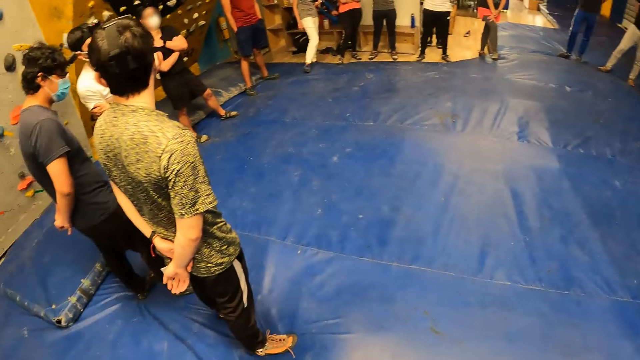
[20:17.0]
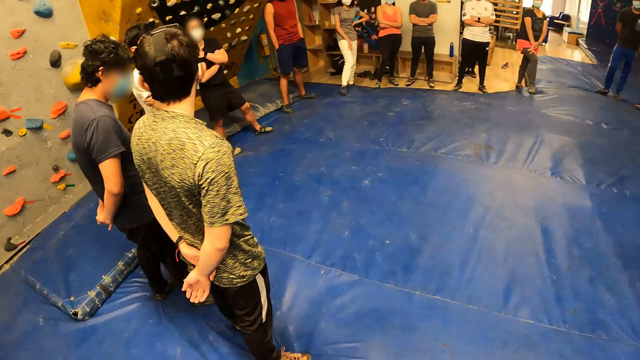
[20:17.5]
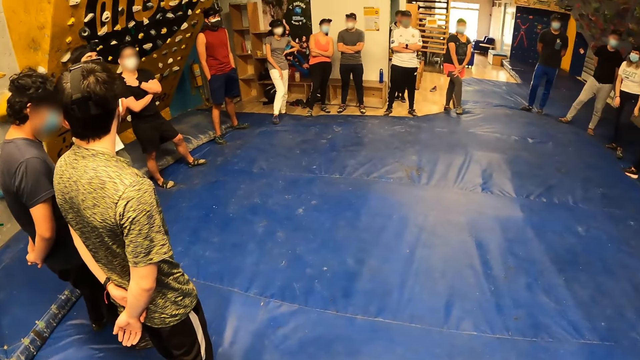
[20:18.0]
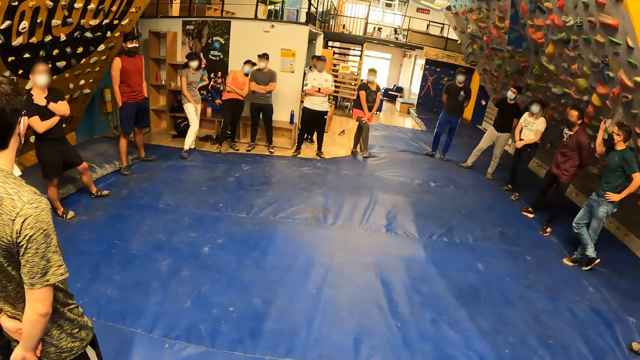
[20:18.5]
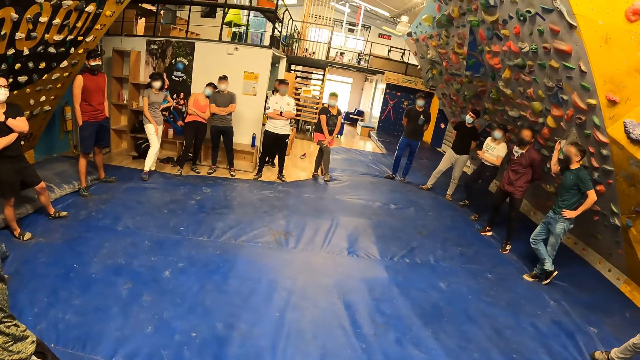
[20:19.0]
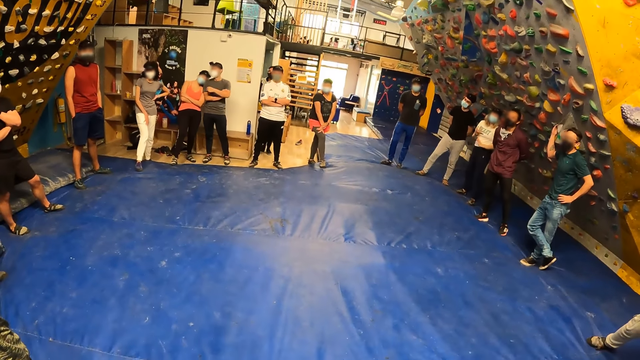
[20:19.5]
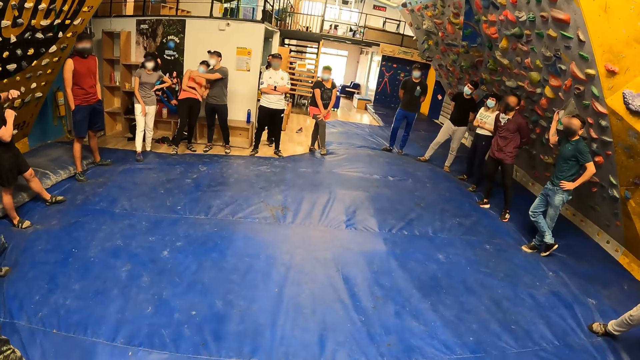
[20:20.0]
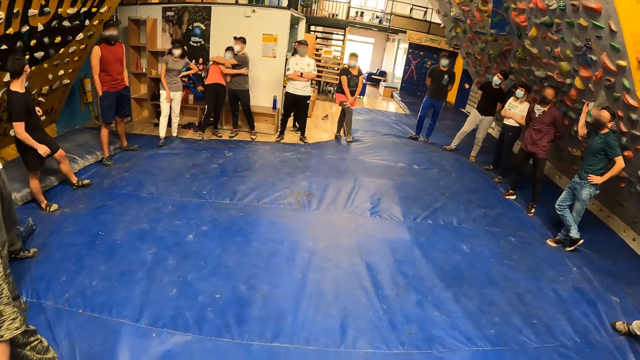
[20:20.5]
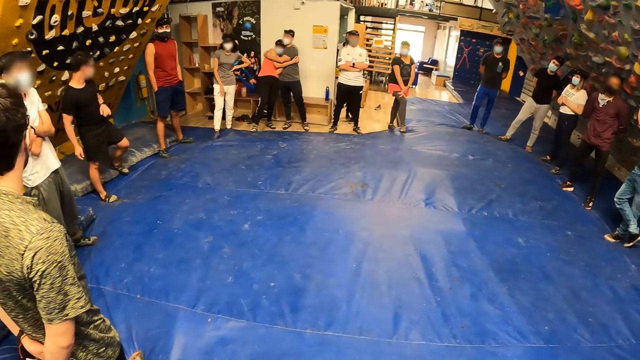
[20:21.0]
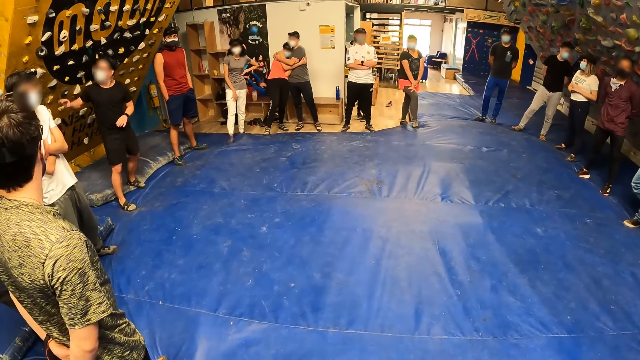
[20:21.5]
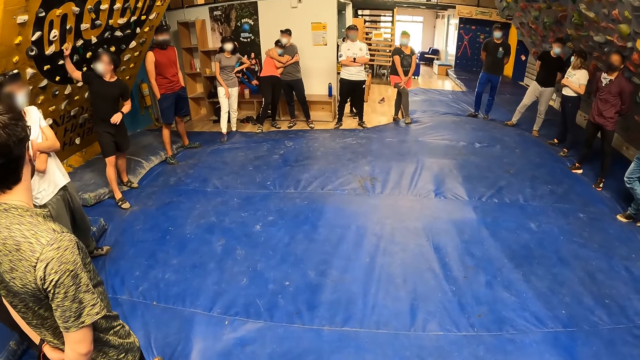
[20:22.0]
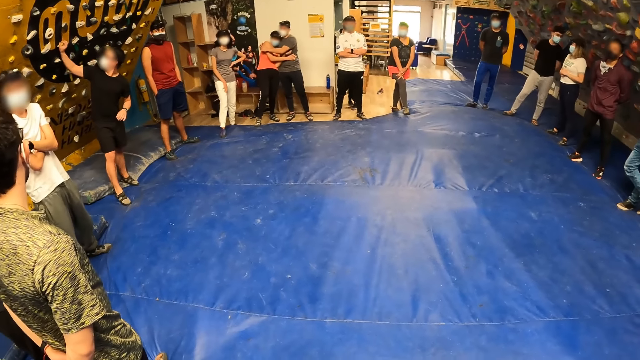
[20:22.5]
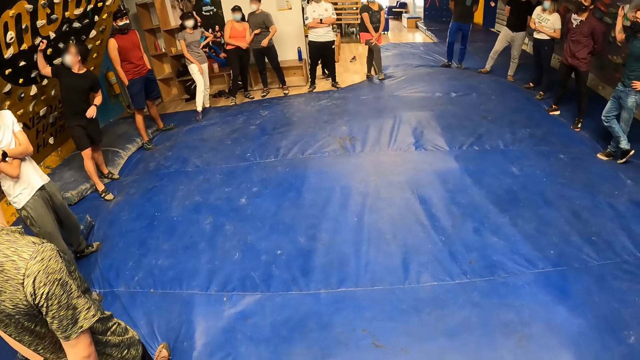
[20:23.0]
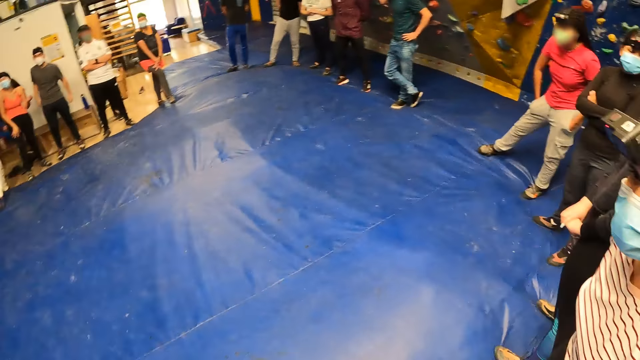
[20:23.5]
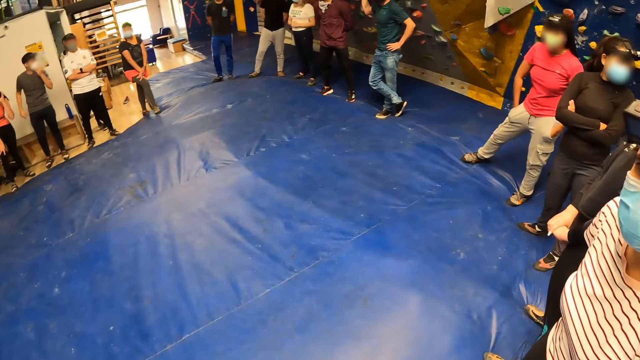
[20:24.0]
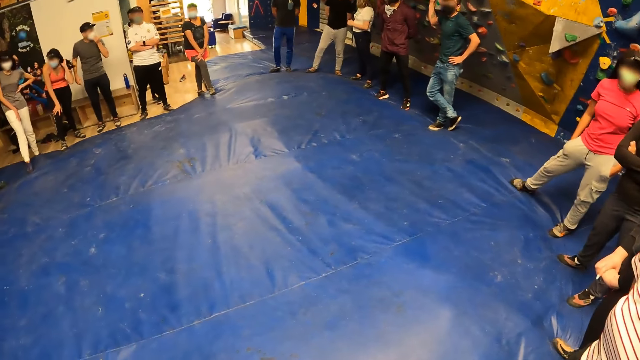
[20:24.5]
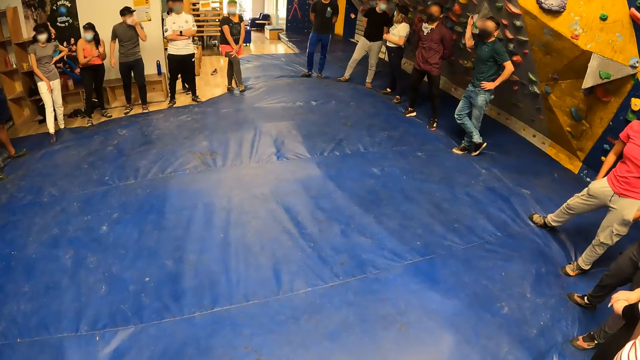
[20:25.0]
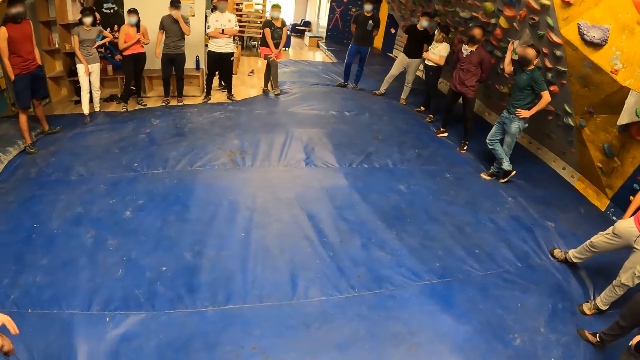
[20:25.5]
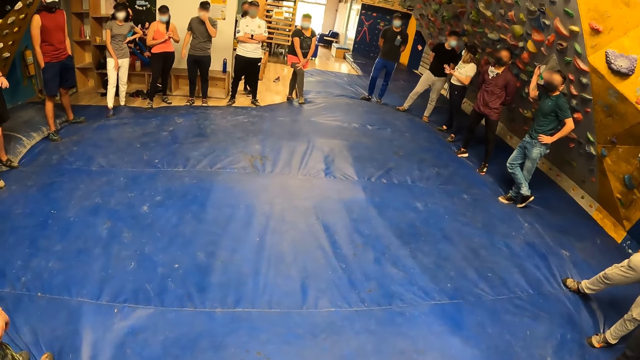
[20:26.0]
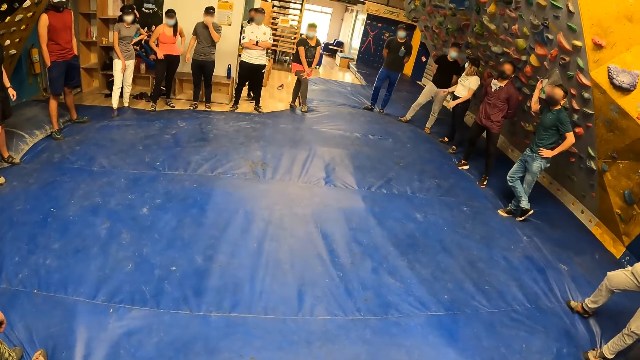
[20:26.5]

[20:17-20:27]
A lady looks around a room. The camera wearer looks around the room. The lady looks at the camera wearer.

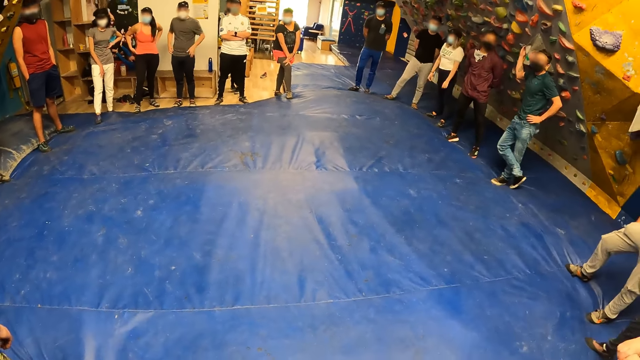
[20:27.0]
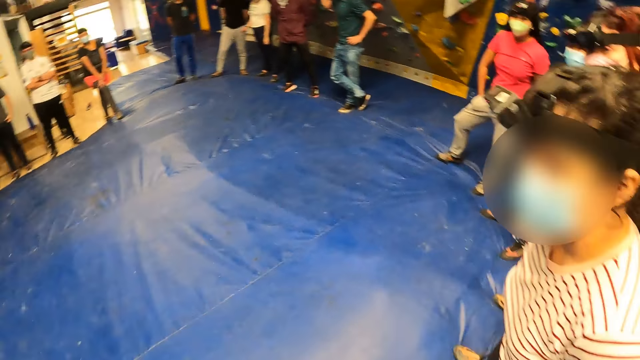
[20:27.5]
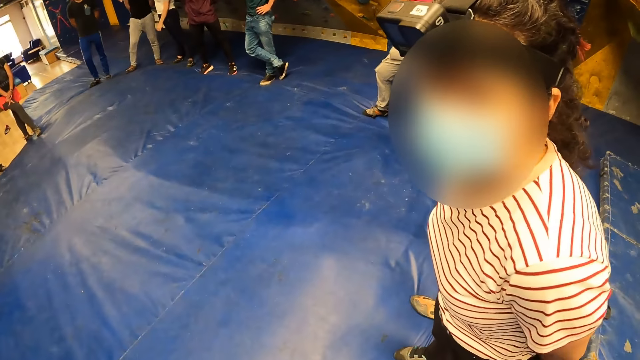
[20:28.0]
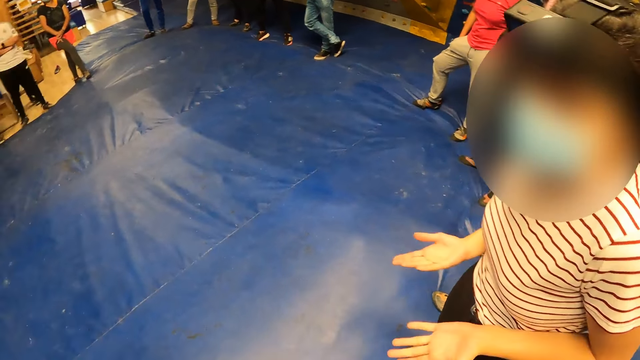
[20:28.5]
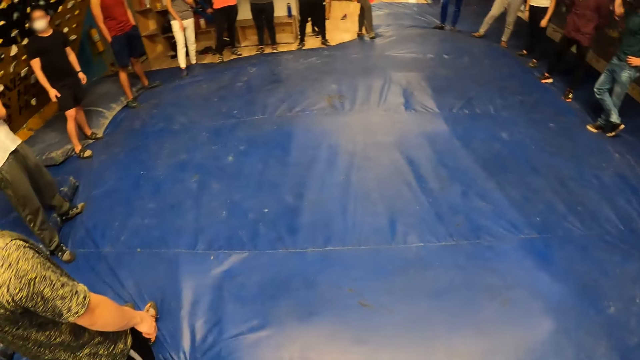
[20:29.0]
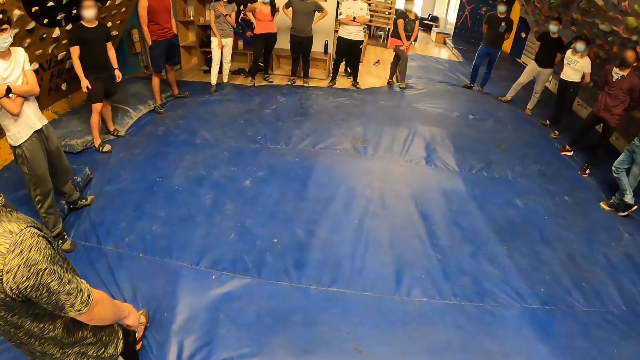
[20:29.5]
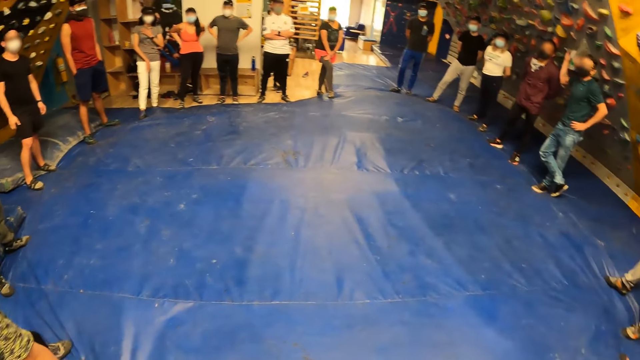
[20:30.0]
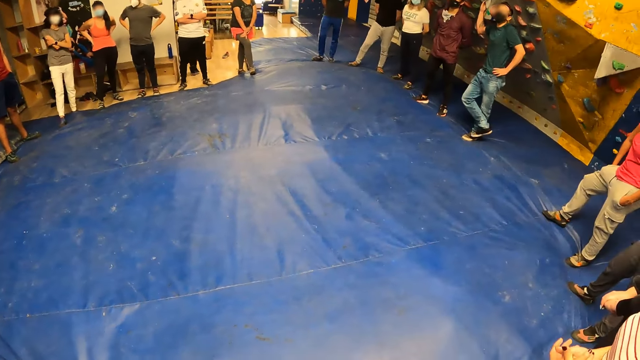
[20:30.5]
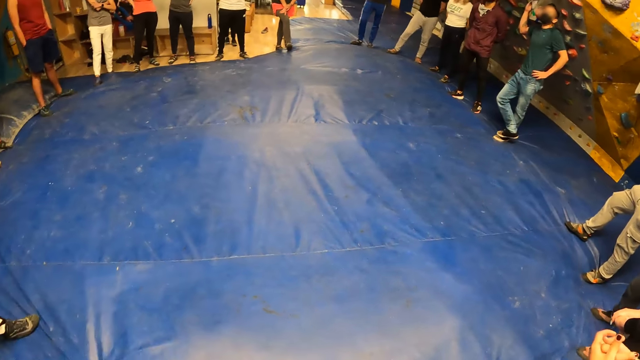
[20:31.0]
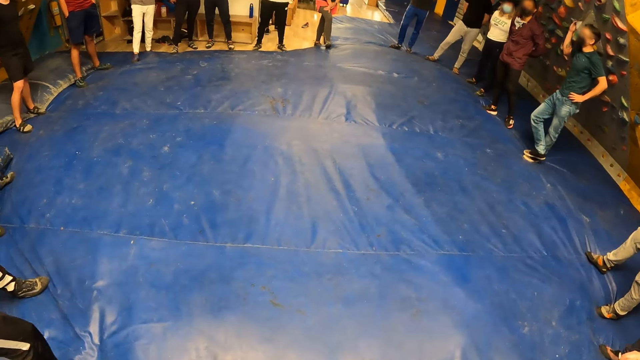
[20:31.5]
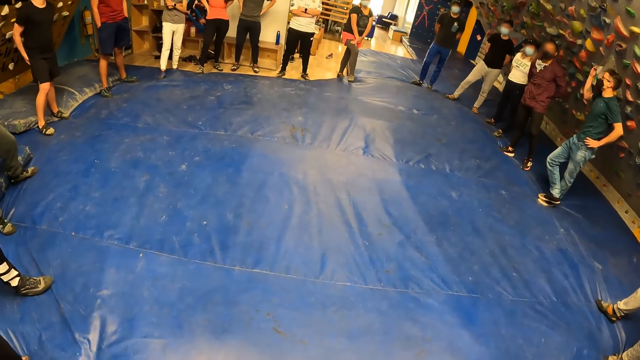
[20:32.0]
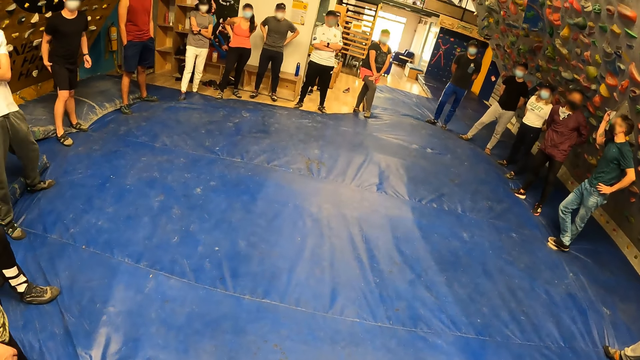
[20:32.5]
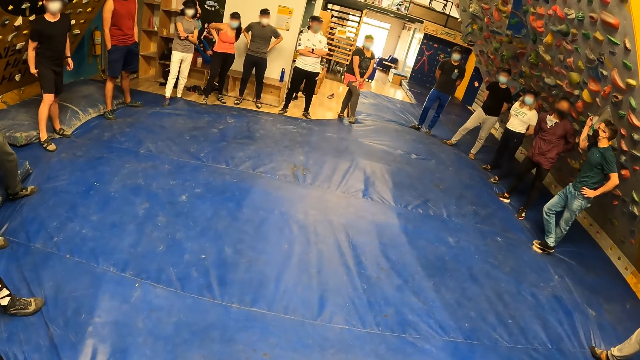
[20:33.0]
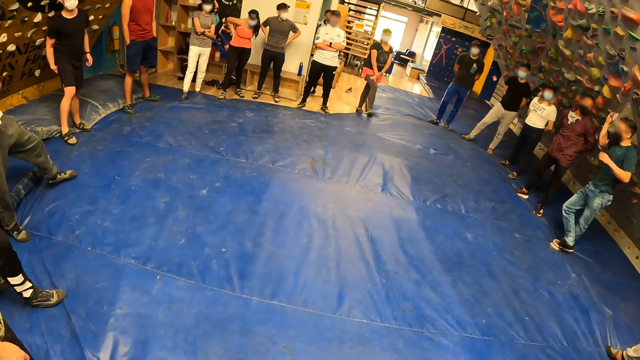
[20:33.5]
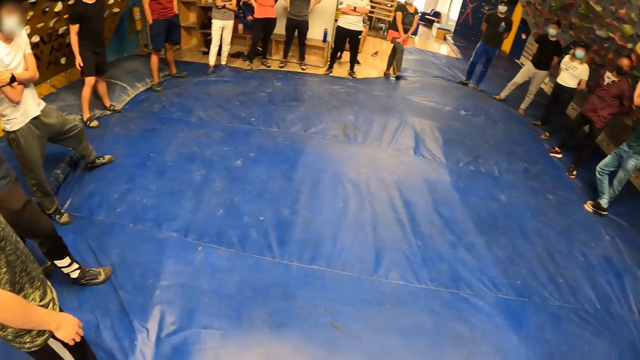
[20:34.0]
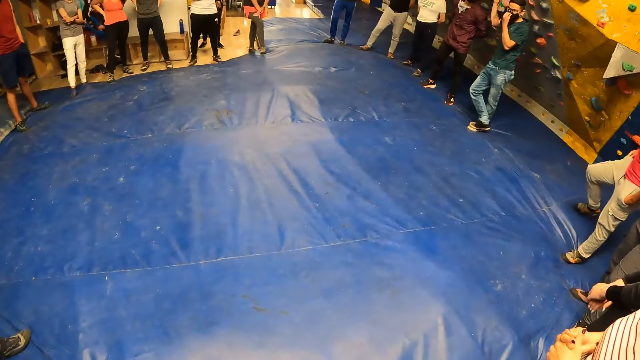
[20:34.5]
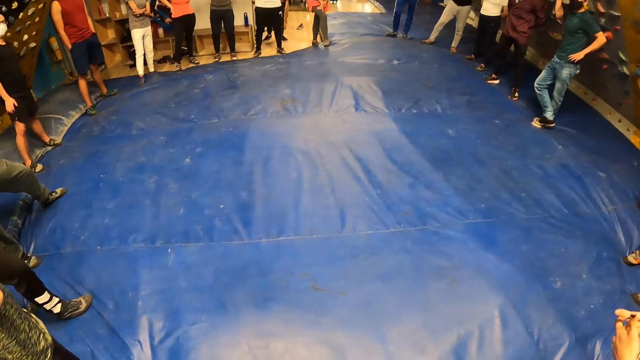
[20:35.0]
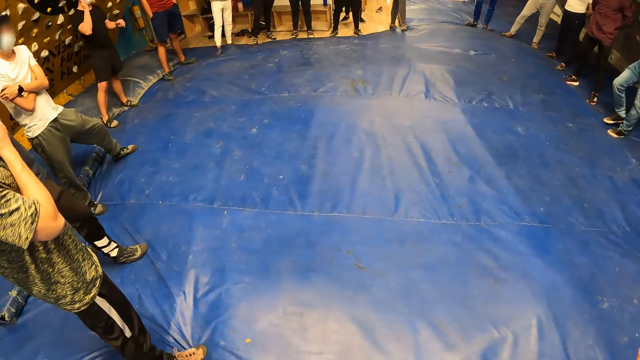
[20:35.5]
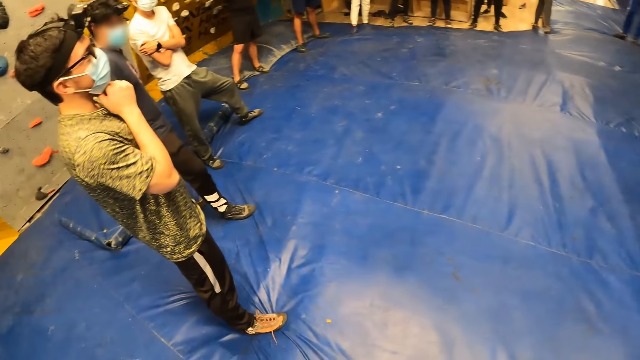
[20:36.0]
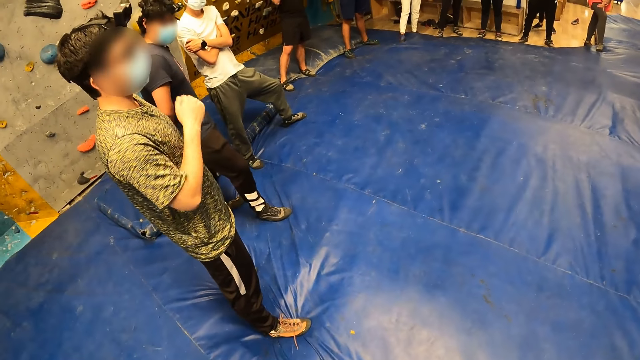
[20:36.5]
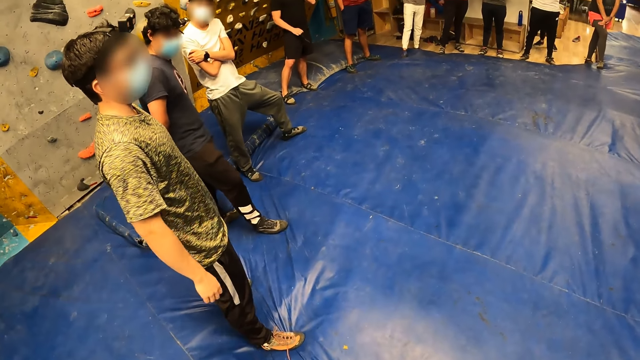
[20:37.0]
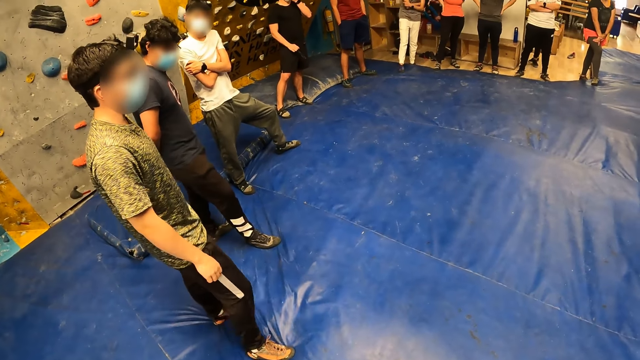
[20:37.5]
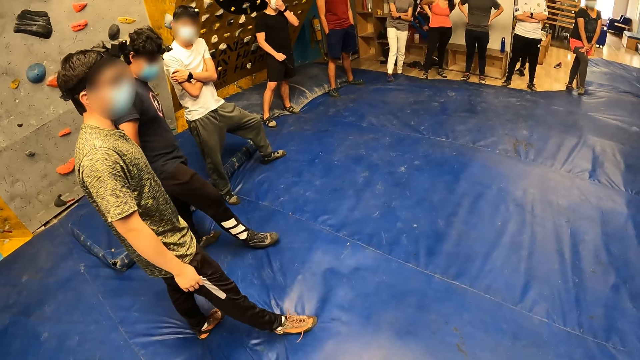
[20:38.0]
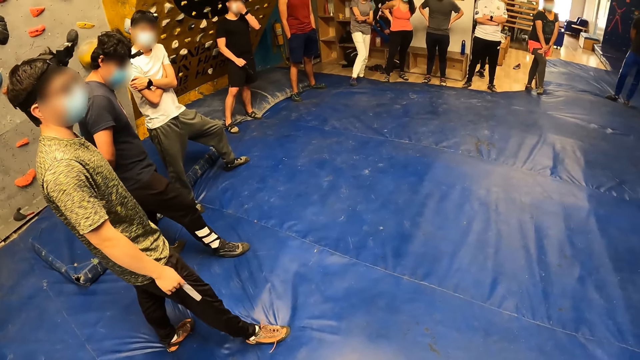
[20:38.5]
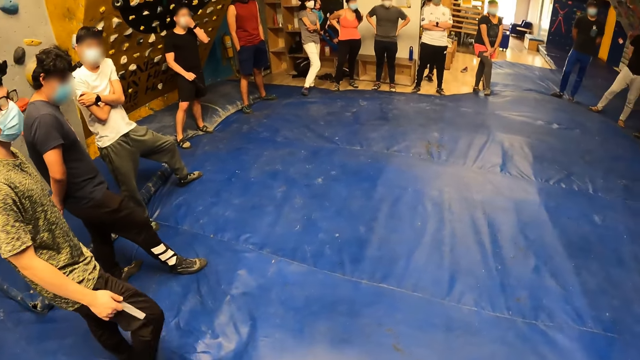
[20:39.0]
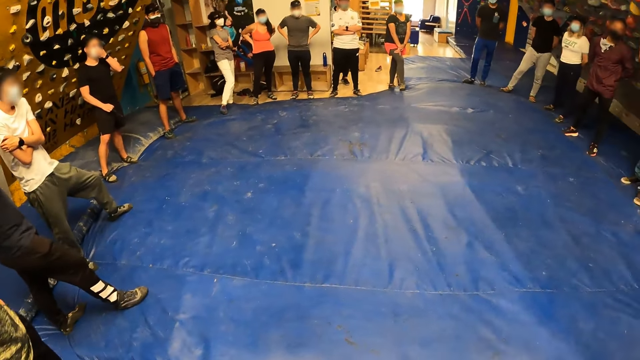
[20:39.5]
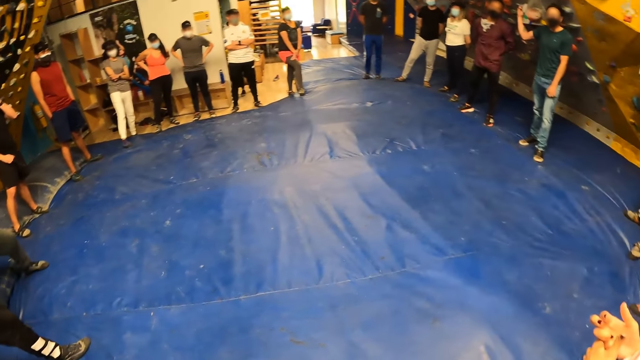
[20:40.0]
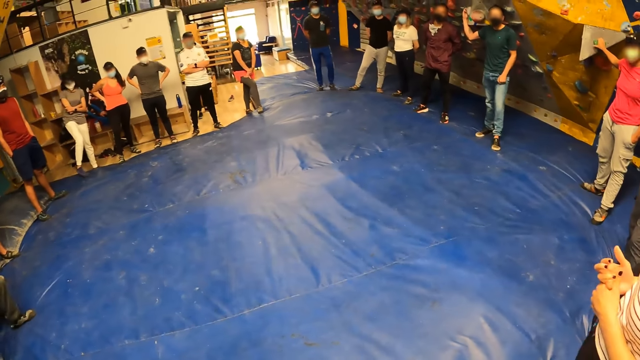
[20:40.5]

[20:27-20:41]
A lady interacts with the camera wearer. The camera wearer looks around a room. The lady looks around the room. A man adjusts a mask. The man moves his feet on the floor.
